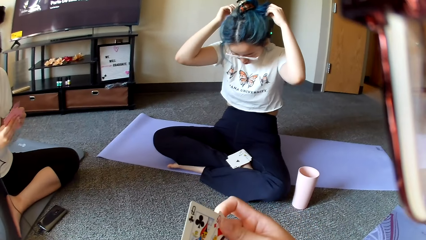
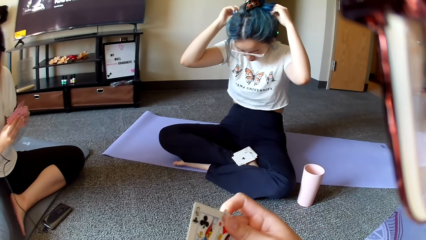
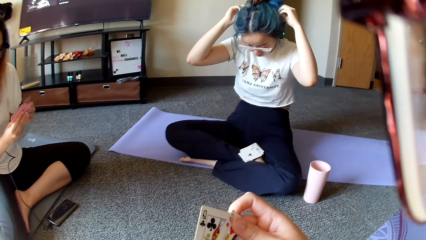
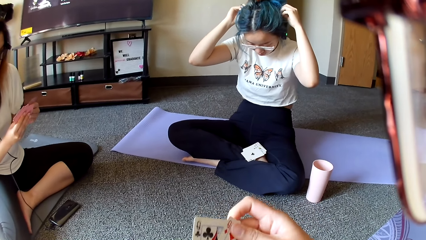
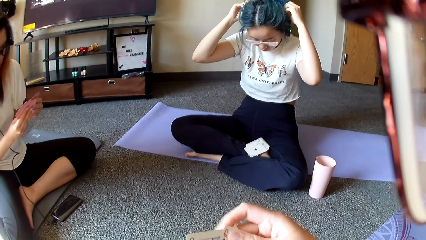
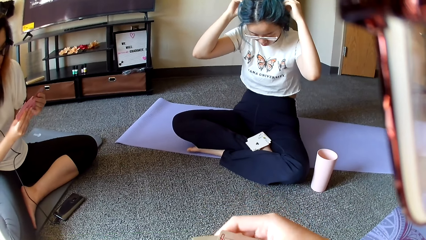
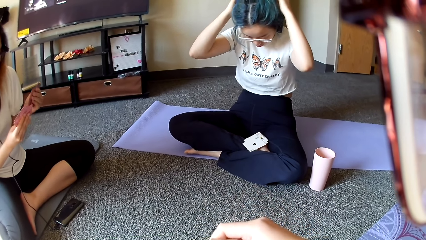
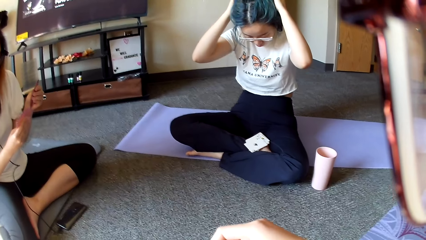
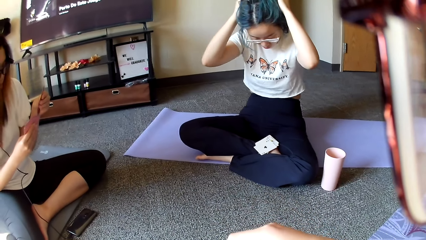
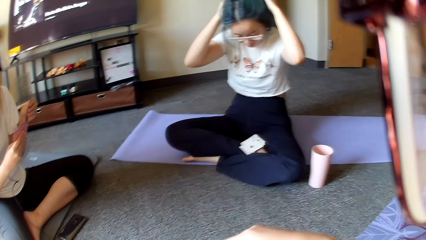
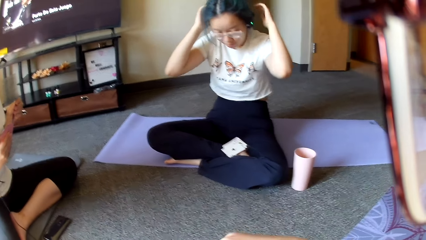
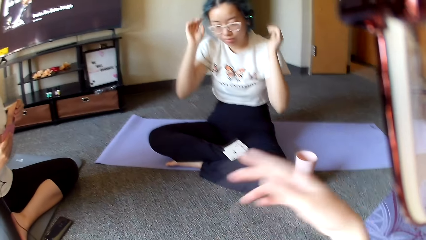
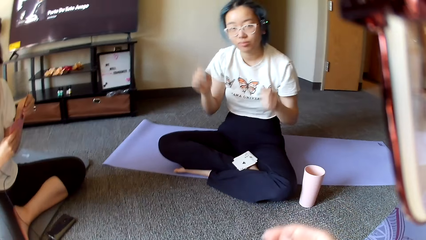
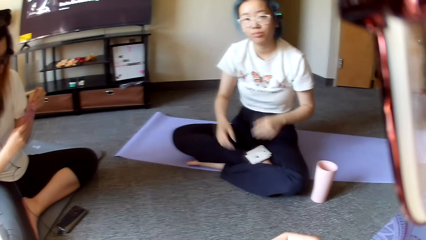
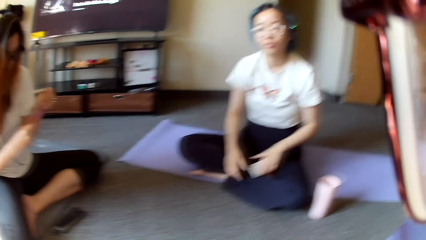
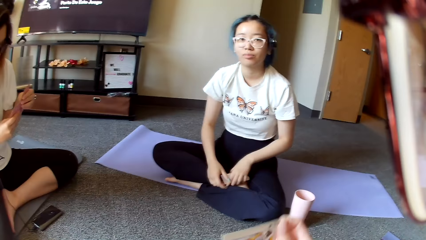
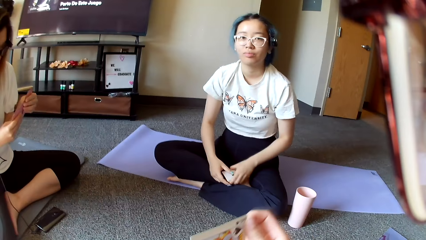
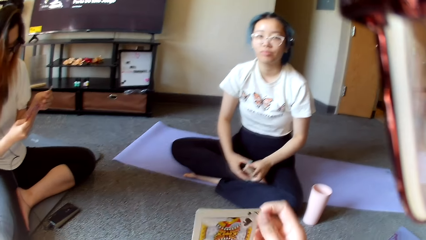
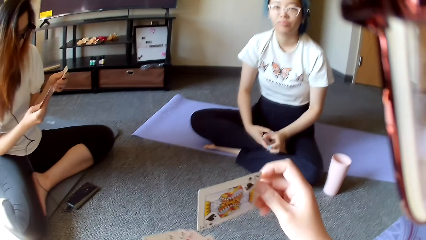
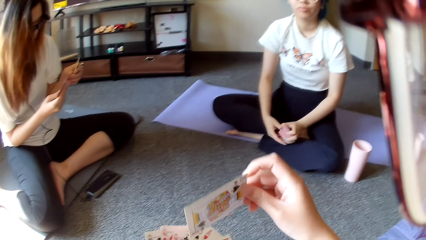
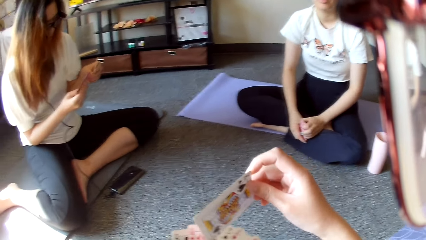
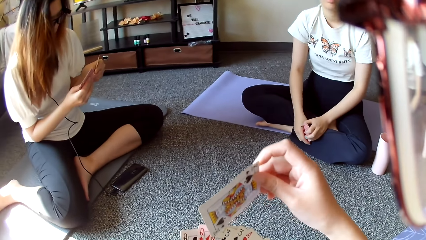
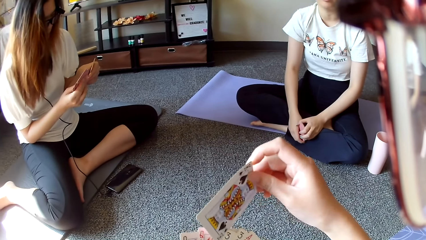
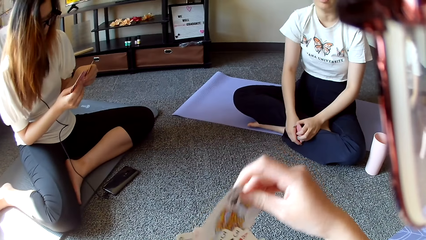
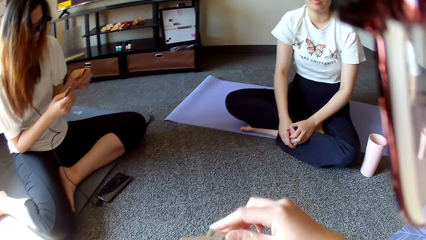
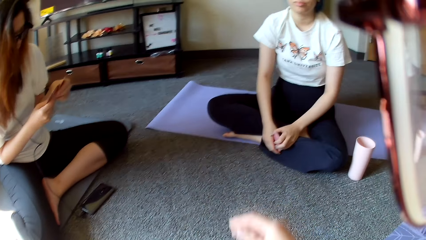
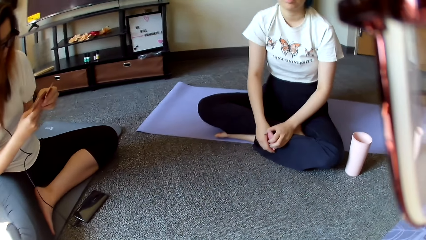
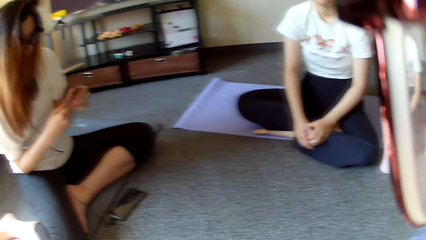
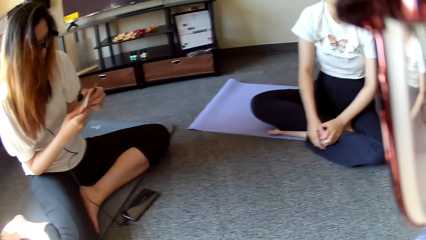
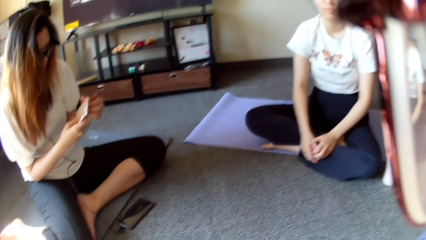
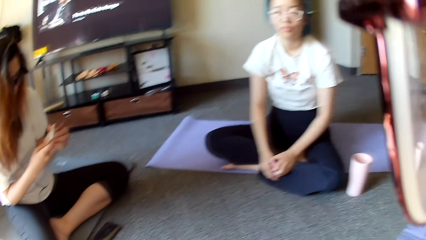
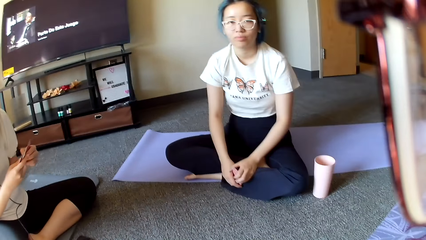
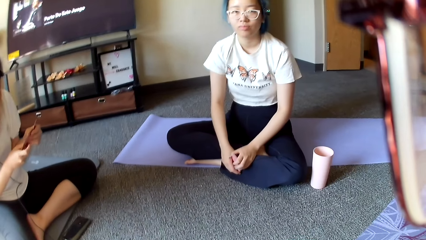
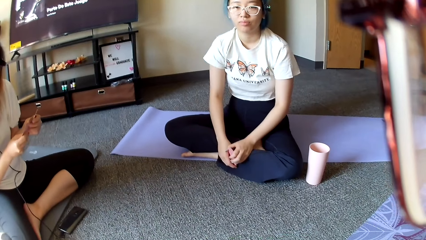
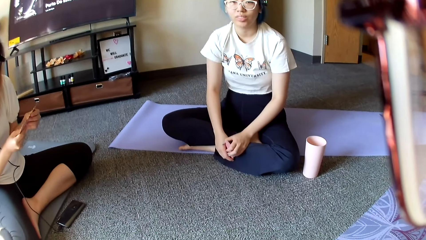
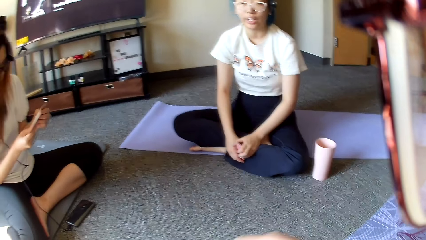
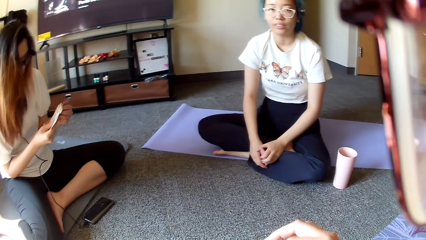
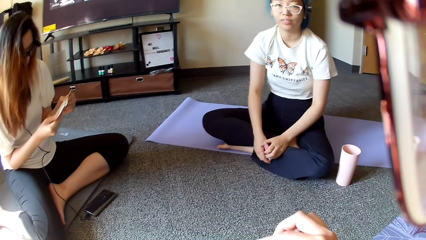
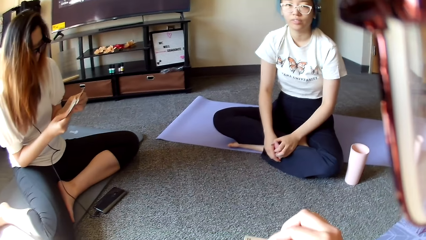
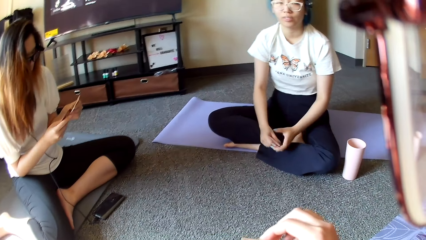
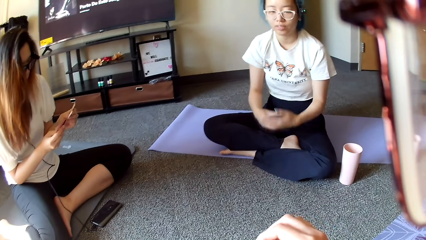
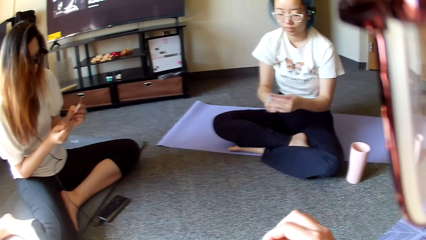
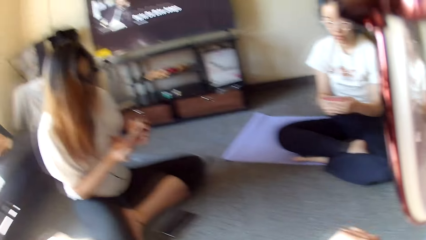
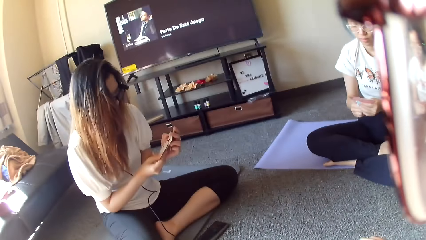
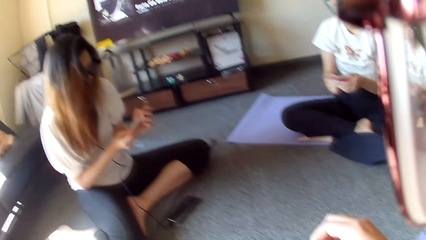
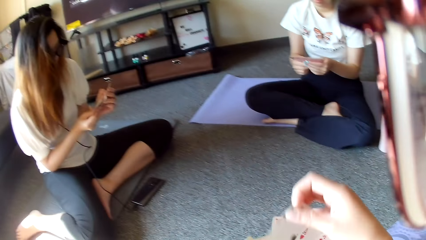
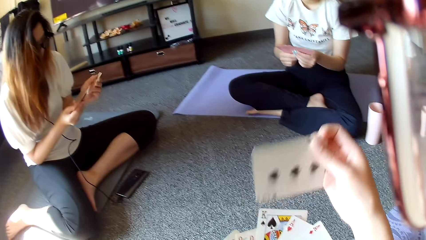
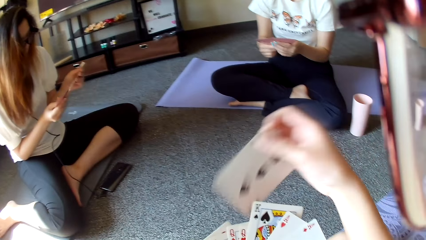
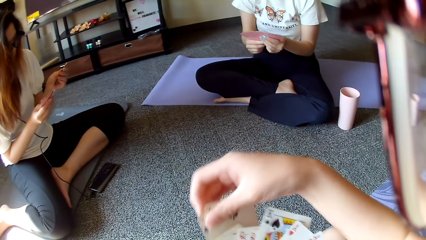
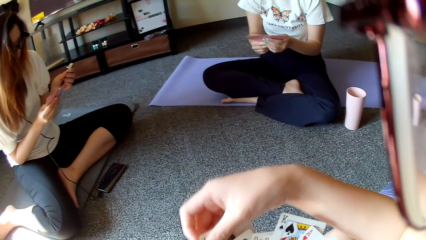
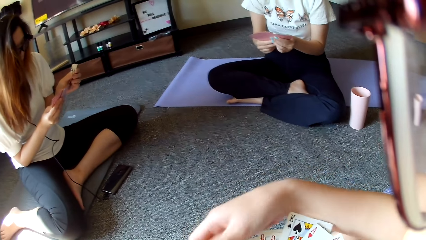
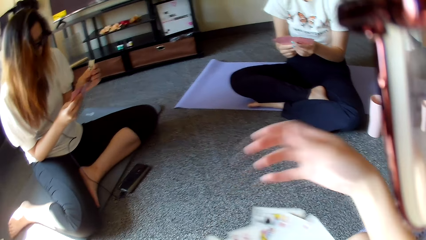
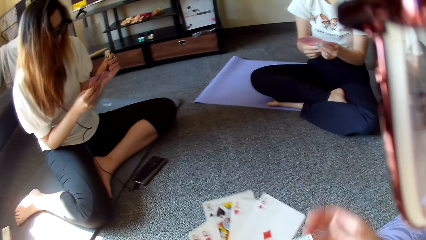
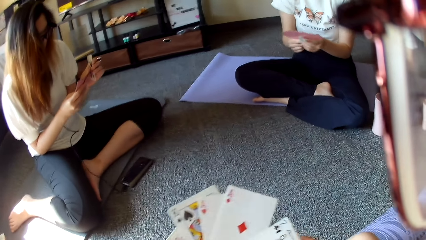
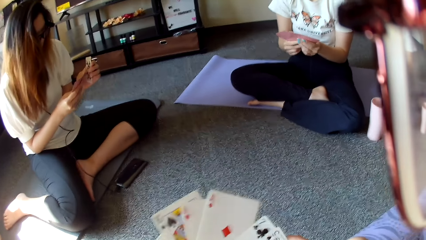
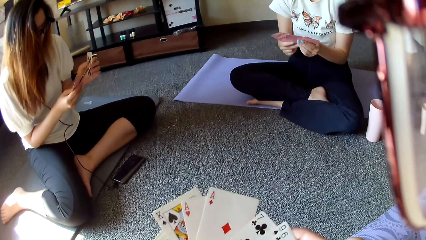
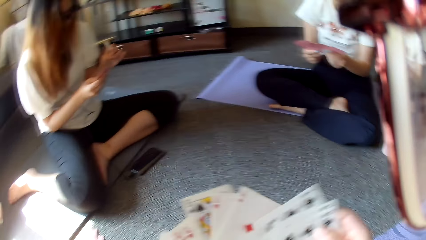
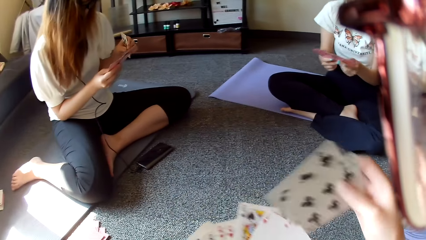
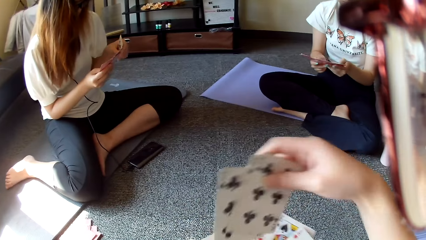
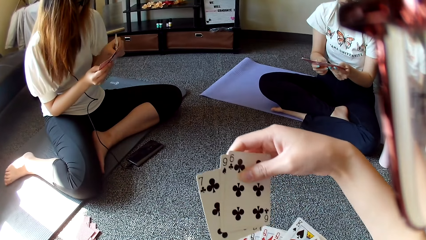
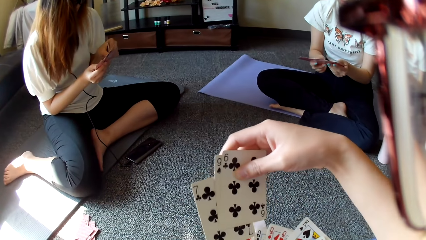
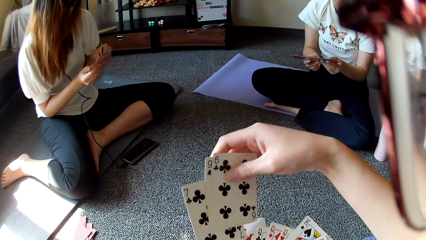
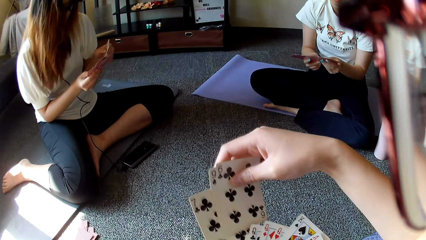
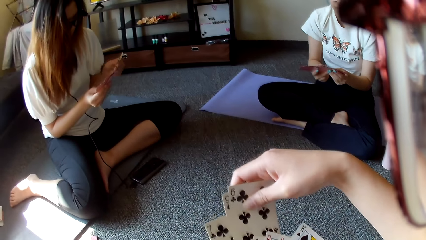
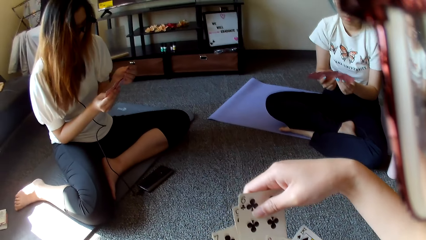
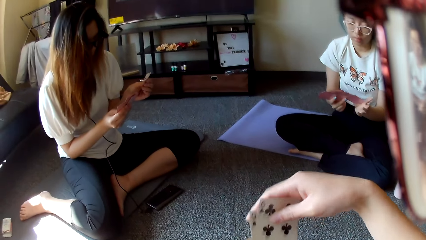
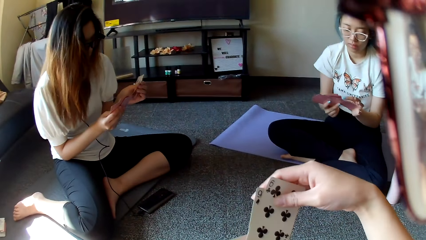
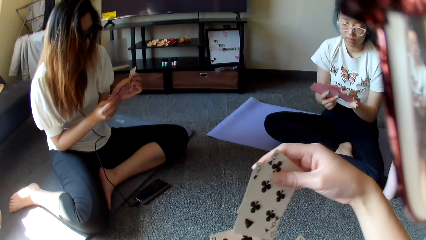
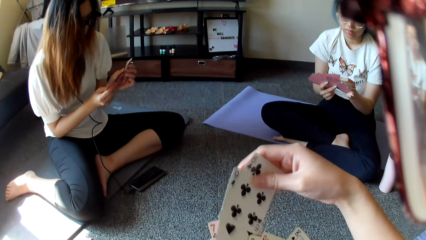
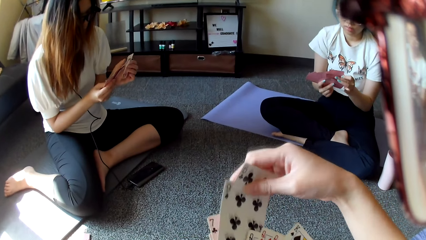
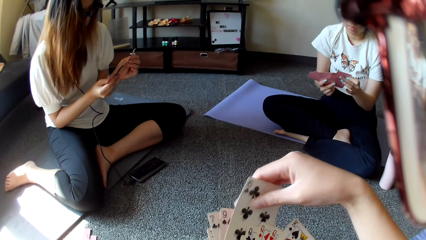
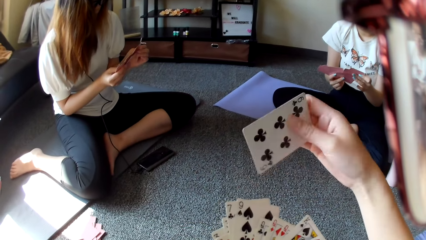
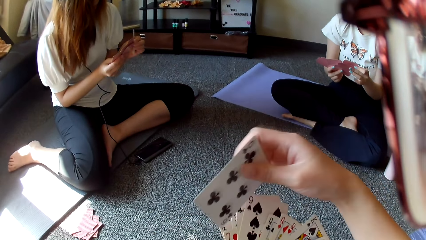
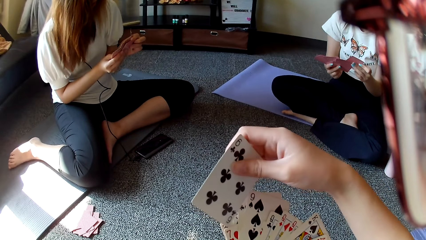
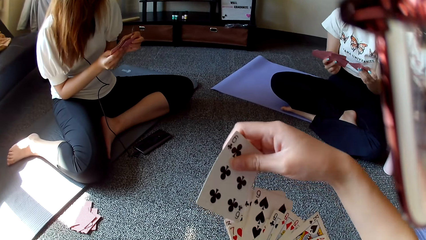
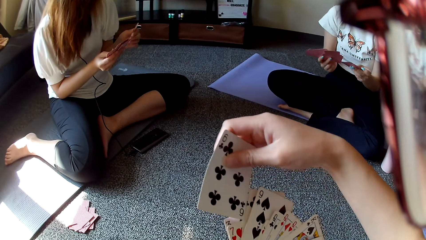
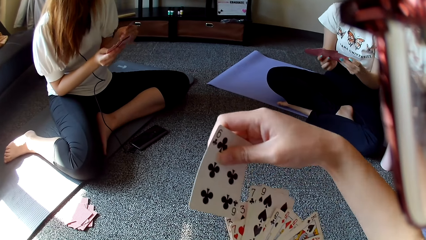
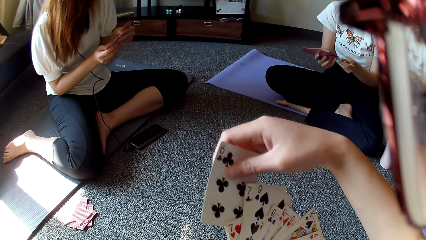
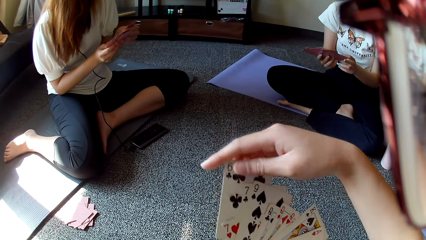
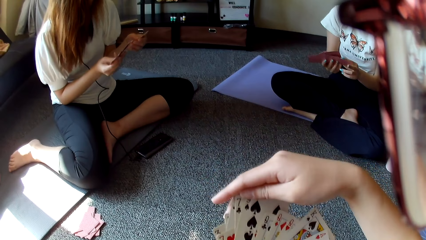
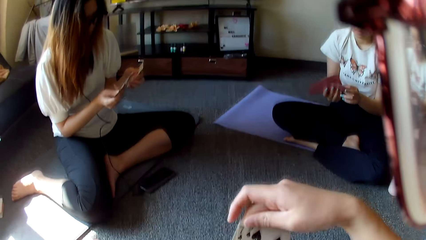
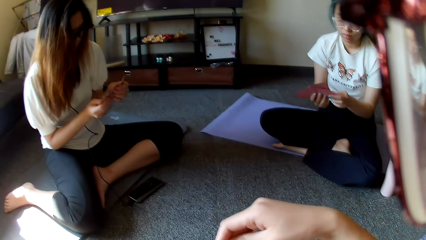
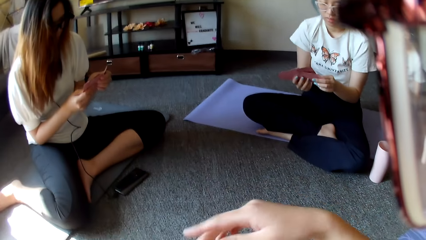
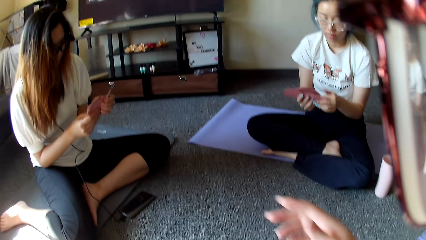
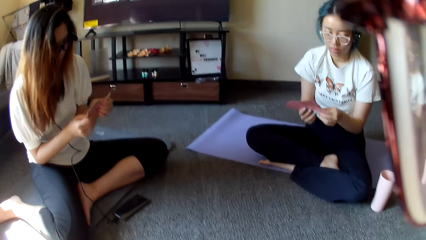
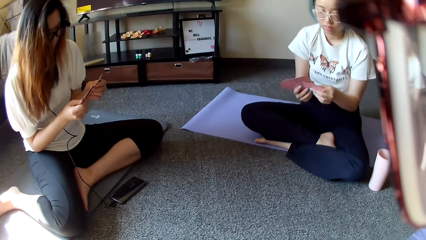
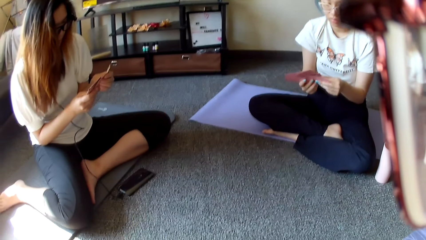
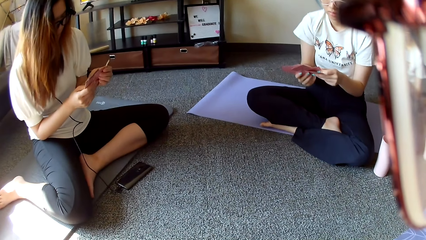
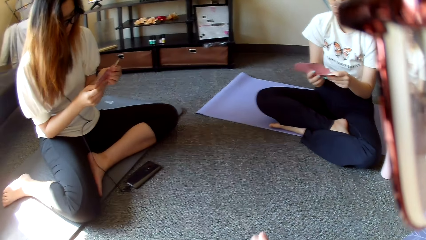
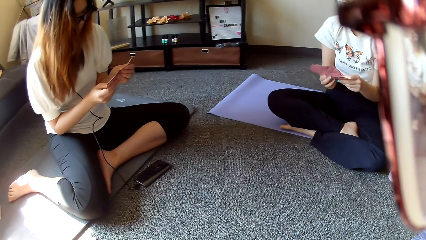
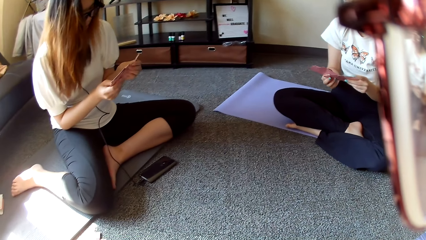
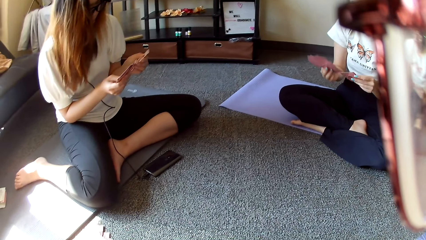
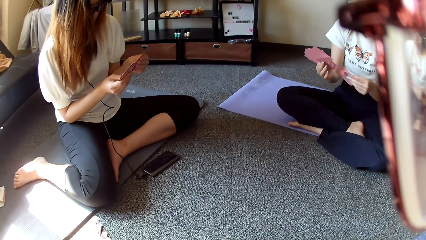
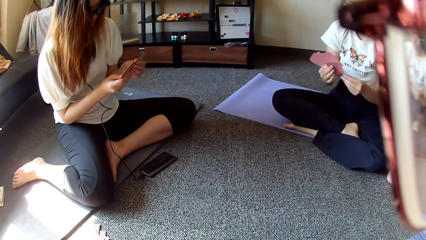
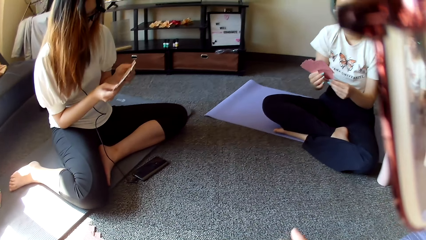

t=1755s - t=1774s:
The camera wearer selects the cards. A woman holds the cards. The camera wearer arranges the cards. Another woman arranges the cards. The first woman looks at the cards and arranges the cards.
